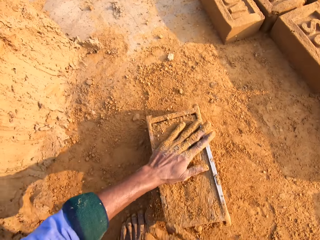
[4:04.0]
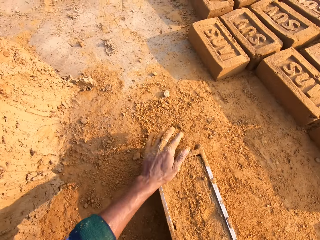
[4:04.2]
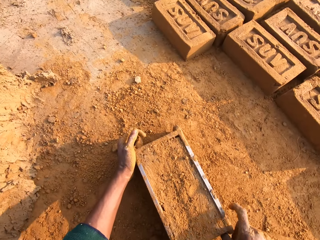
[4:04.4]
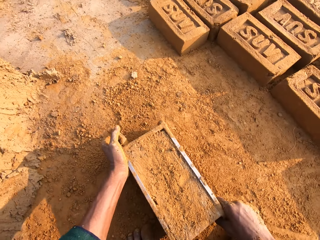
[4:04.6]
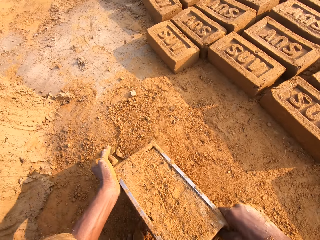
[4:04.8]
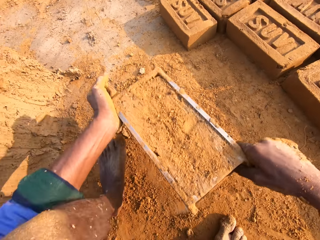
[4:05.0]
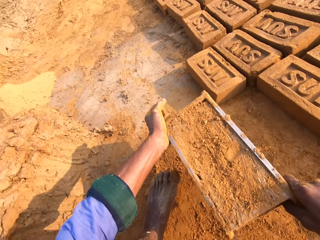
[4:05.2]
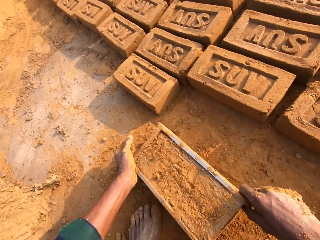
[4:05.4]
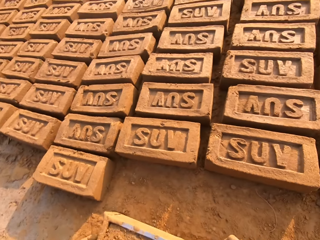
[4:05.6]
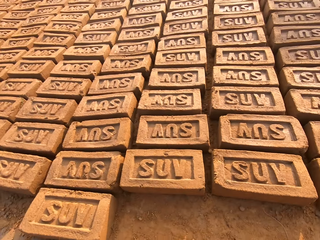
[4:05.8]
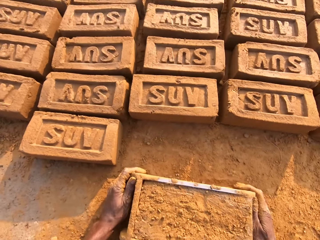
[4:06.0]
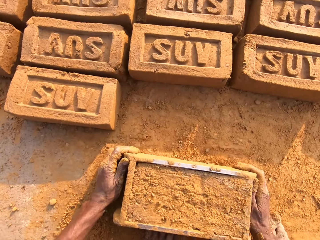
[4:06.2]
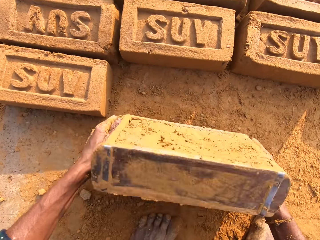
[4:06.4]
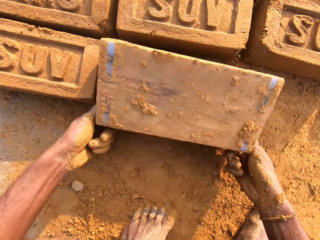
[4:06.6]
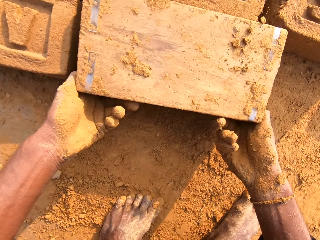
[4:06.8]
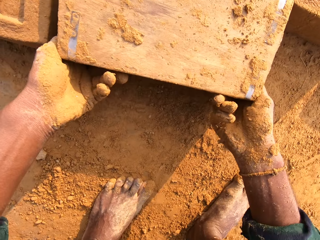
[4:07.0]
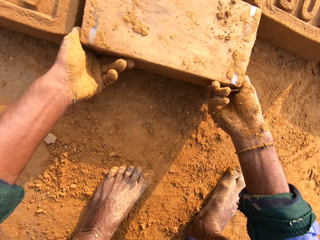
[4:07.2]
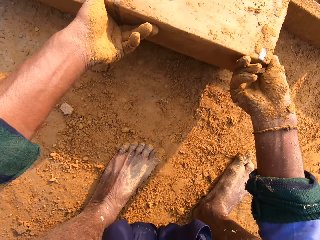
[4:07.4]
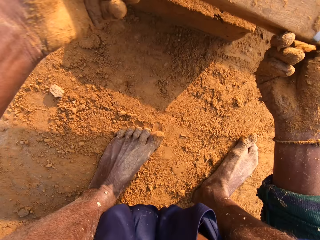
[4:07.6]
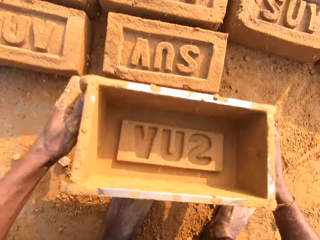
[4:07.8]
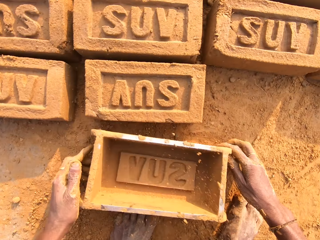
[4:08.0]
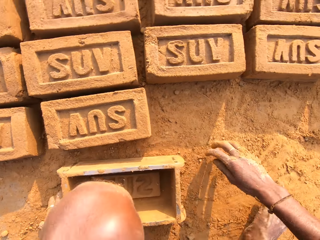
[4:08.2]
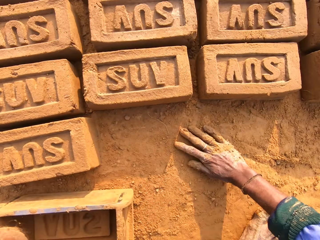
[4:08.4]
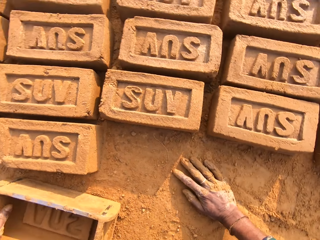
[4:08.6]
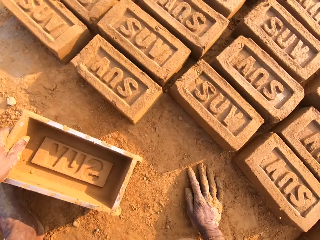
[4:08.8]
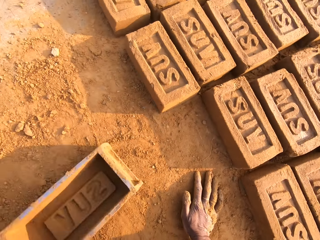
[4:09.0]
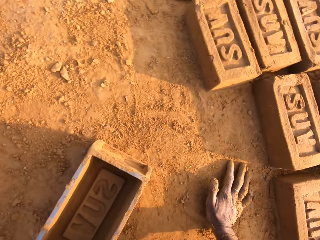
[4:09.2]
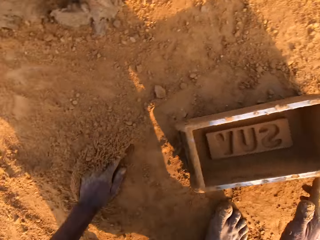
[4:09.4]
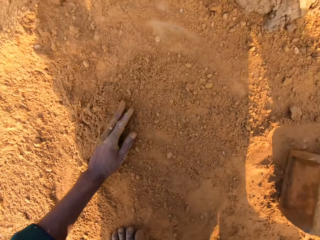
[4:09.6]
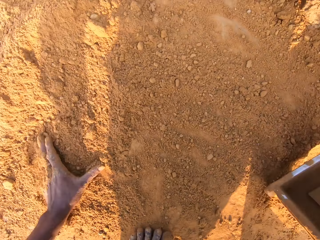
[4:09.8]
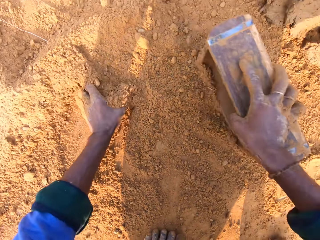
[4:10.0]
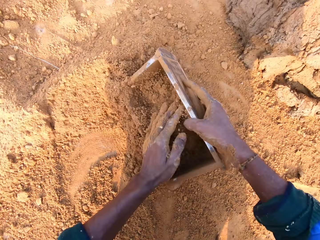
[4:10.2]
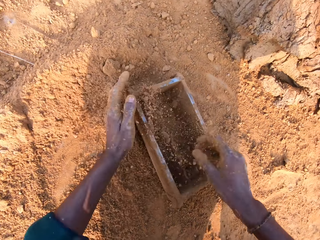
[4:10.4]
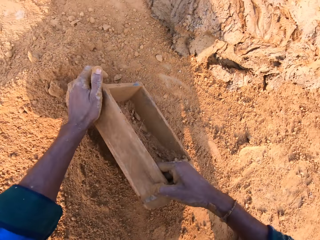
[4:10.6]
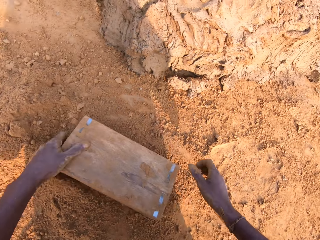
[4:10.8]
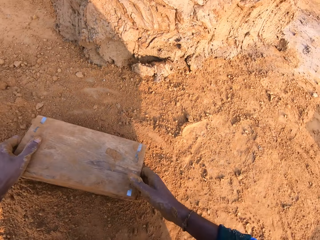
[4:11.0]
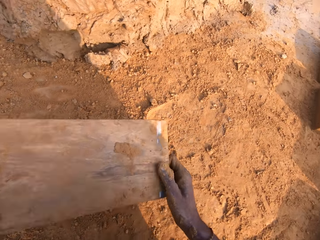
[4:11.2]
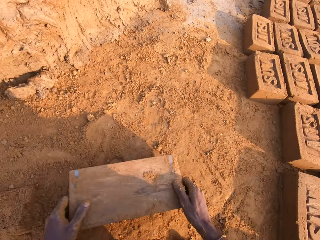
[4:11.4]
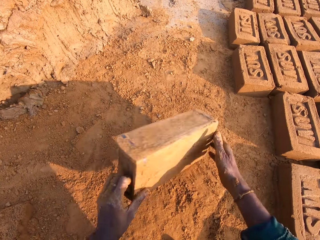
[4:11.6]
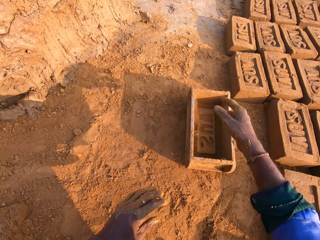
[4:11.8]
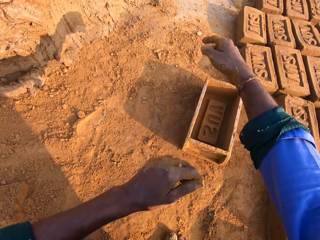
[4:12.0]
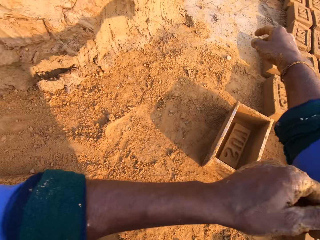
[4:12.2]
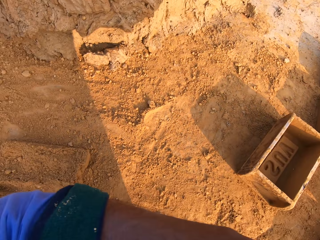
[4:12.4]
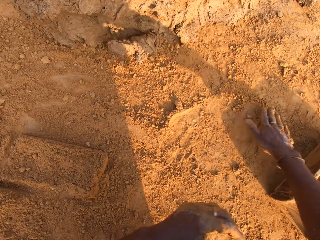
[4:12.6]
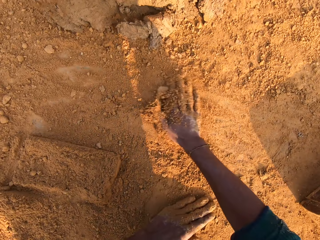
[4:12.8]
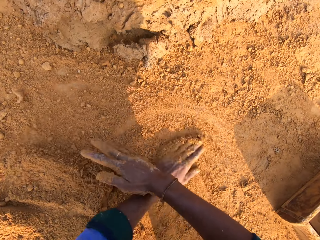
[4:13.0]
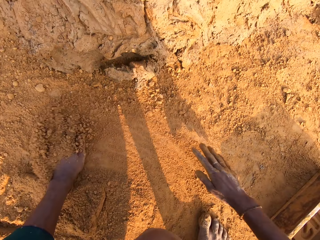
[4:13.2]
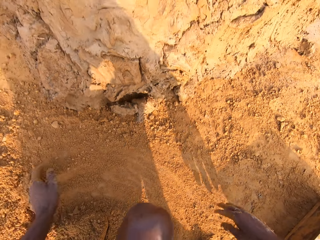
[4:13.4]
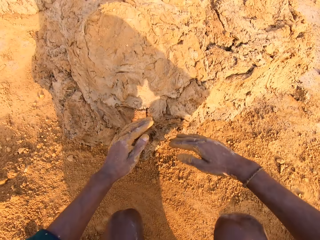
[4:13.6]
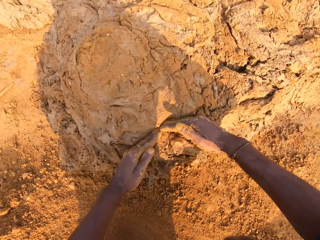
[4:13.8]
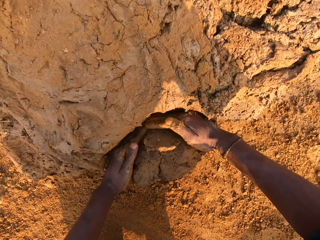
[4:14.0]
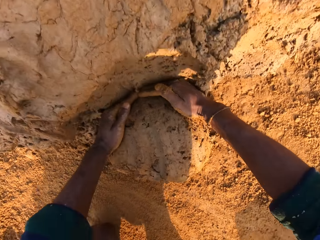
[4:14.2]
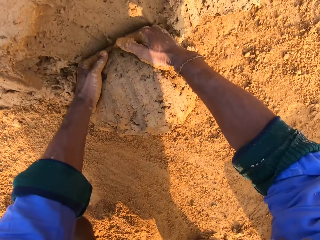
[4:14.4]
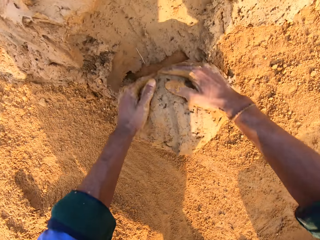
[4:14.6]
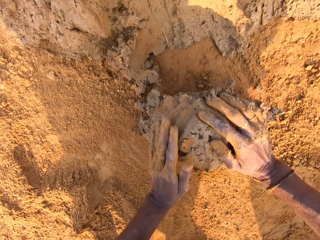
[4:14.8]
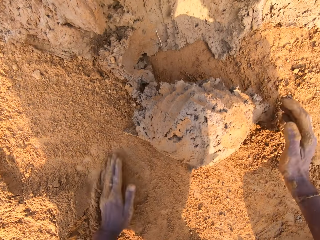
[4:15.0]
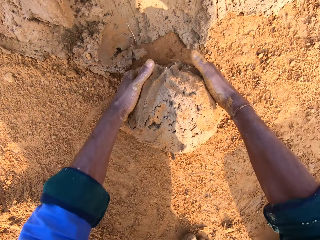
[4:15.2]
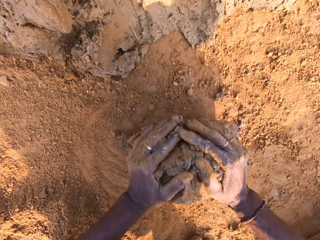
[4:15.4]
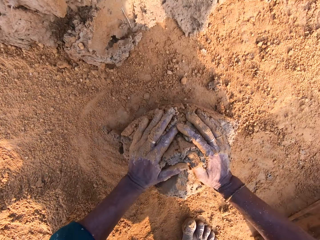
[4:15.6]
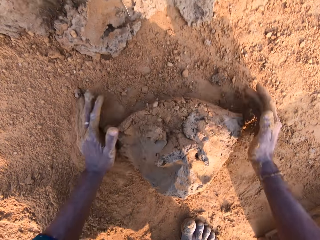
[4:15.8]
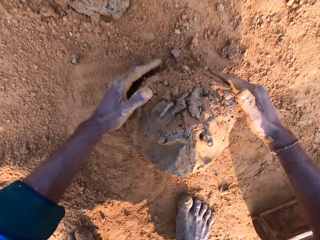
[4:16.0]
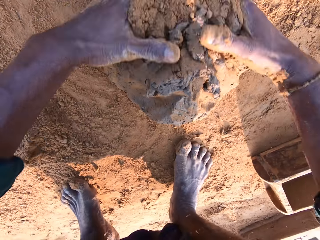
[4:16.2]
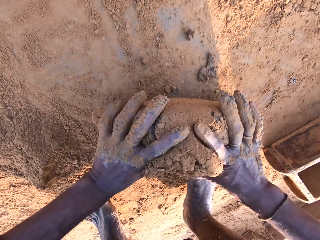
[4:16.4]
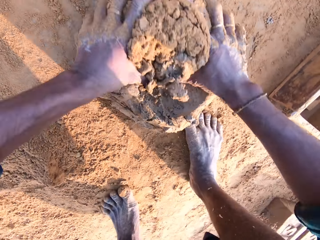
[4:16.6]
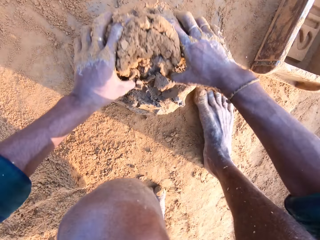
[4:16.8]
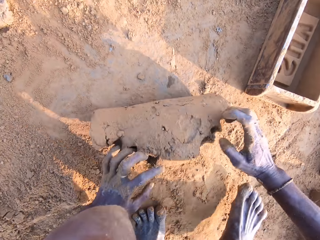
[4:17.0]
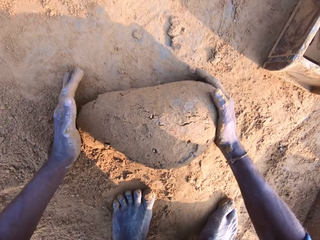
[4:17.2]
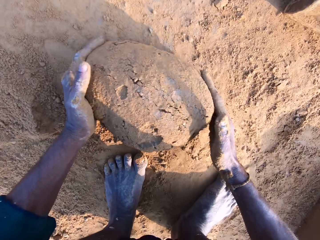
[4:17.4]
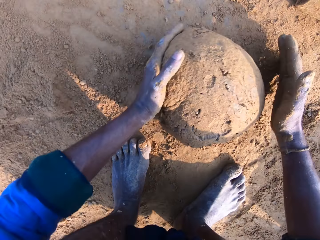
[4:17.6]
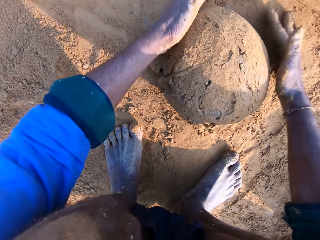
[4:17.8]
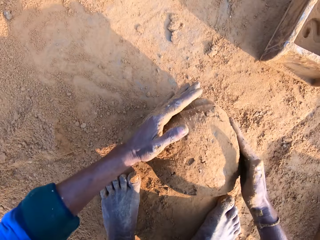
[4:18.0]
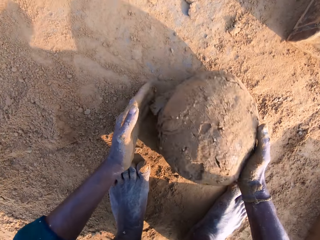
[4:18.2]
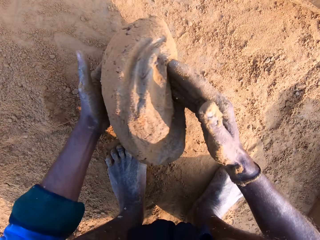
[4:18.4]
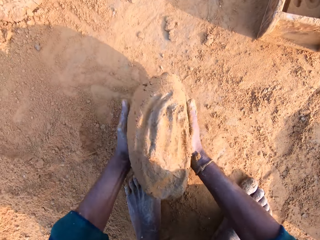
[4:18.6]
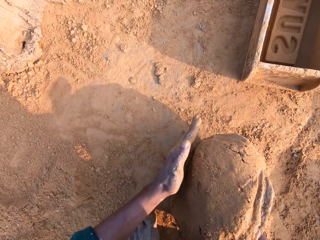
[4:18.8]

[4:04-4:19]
The camera wearer pours the soil on the brick mold. They carry the brick mold with both hands. They drop the brick on the ground. They flip the brick mold on the ground. They drop the brick mold on the ground. They remove the brick from the brick mold. They move the left hand on the soil. They carry the brick mold with the right hand. They put the soil in the brick mold. They pour the soil on the ground. They drop the brick mold on the ground. They rub both hands on the soil. They cut the clay with both hands. They scoop the molding clay. They roll the molding clay on the ground.

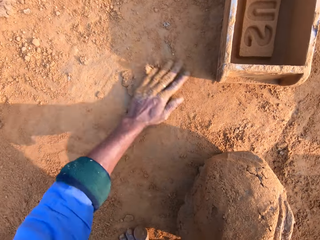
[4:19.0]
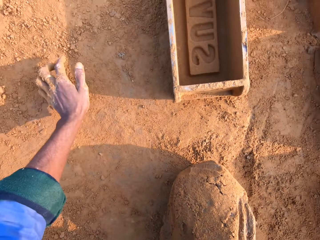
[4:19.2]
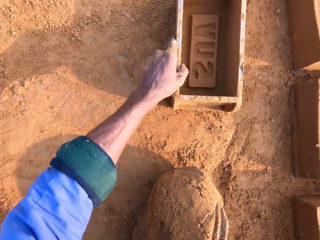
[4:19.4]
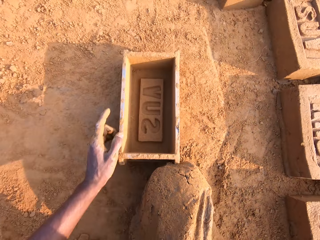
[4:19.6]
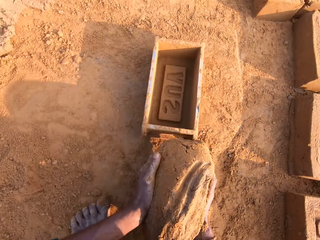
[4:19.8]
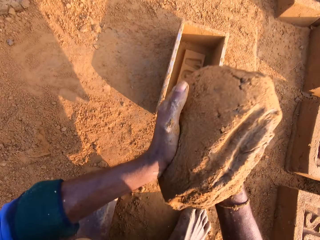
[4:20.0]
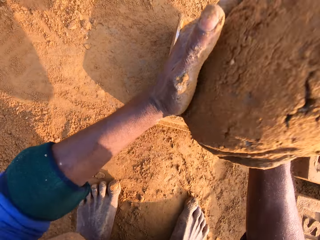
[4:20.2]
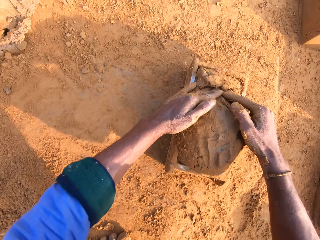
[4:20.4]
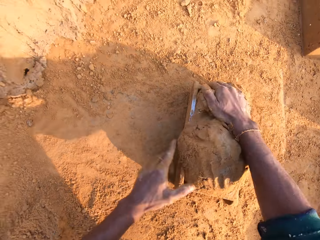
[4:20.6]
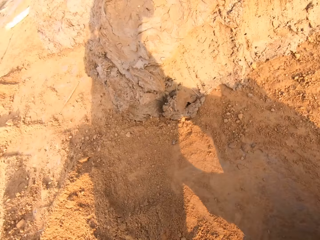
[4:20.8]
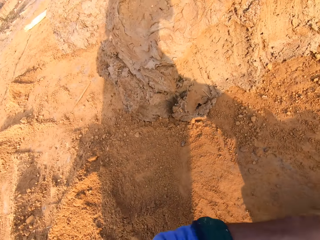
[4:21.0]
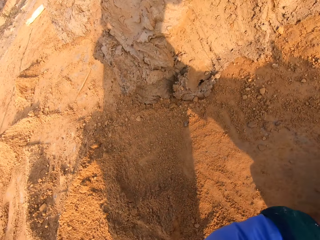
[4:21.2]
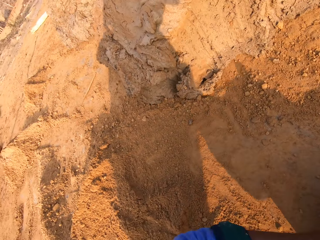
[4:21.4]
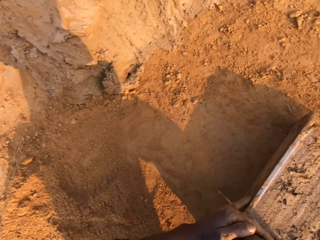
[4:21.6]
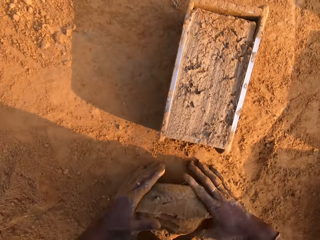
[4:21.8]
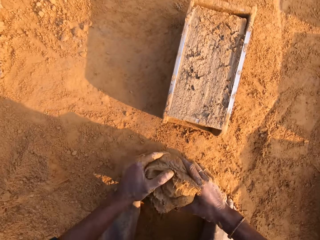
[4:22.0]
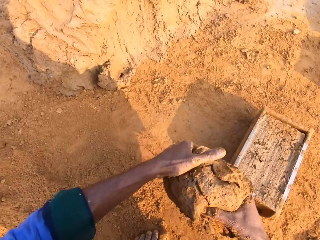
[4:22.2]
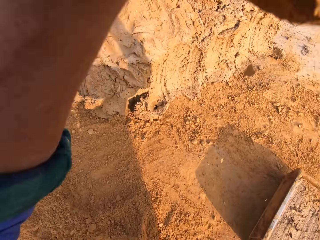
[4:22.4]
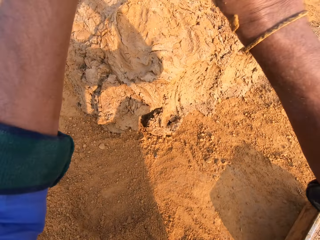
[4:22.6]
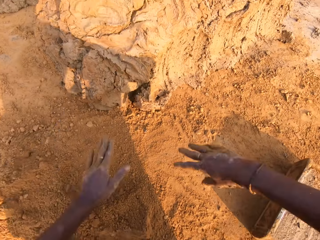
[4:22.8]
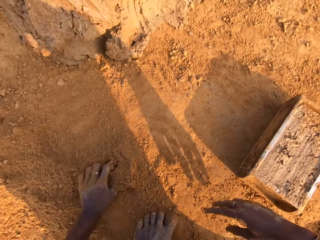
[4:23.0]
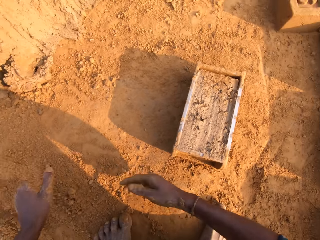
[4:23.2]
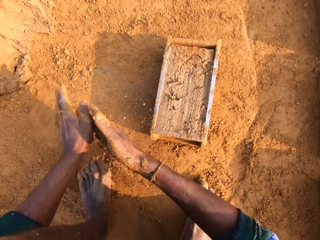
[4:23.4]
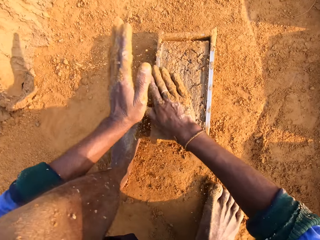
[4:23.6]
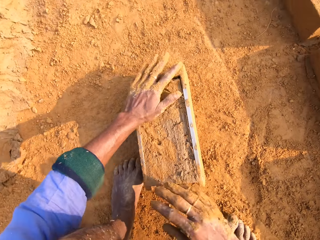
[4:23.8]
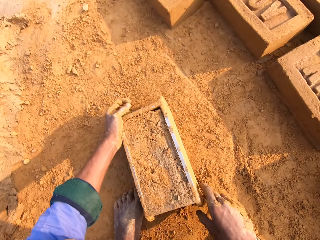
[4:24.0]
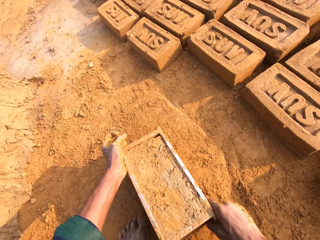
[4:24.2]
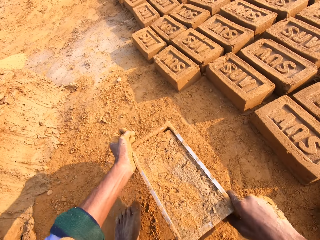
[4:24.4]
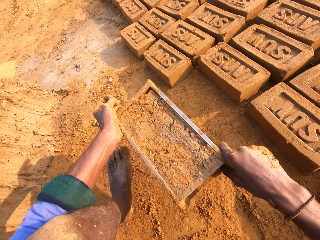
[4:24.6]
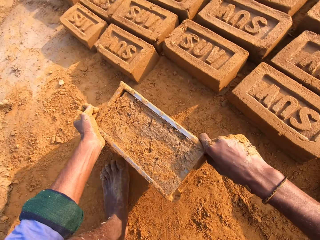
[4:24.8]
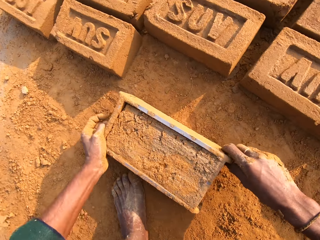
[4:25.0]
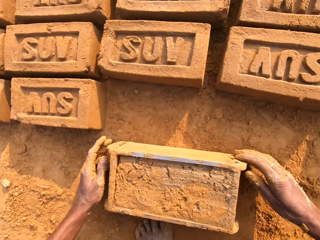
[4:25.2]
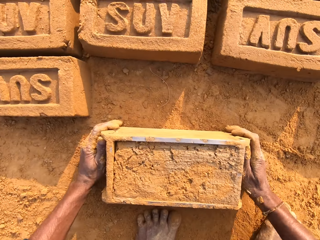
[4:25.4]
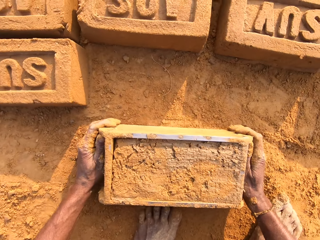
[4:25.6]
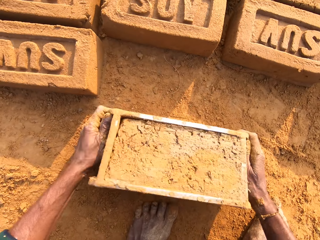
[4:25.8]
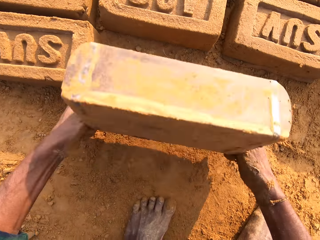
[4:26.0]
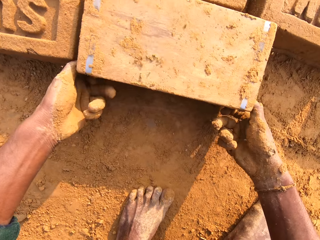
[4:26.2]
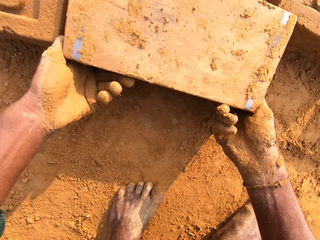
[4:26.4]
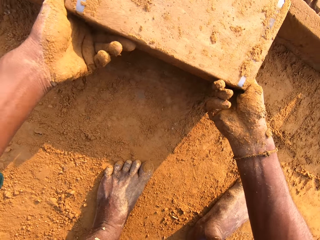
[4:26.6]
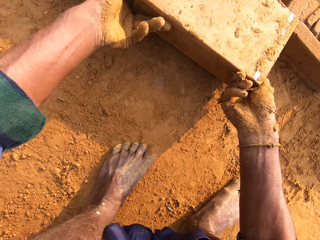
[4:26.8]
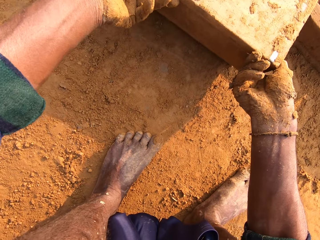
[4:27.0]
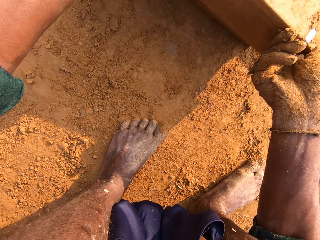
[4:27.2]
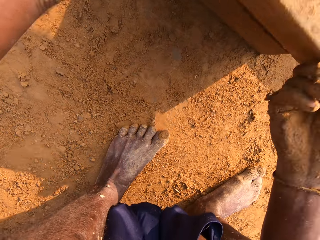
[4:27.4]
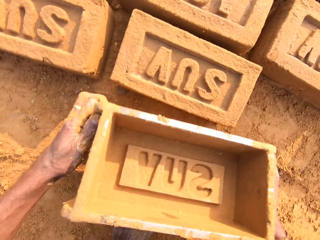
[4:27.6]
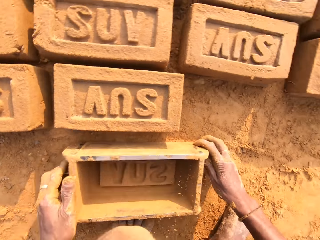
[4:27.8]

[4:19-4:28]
The camera wearer carries the clay with the right hand. They pull the brick mold closer with the left hand. They put the molding clay in the brick mold. They stare at the clay. They pick the clay with both hands. They remove the extra molding clay from the brick mold. They drop the clay on the ground. They pick the soil with the left hand. They pour the soil on the clay. They carry the brick mold with both hands. They cover the brick mold with soil. They drop the brick mold on the ground. They drop the brick on the ground. They flip the brick mold on the ground. They carry the brick mold with both hands.
